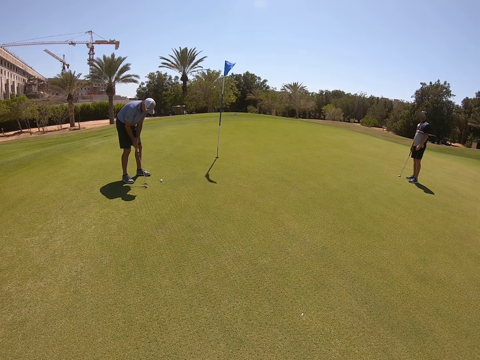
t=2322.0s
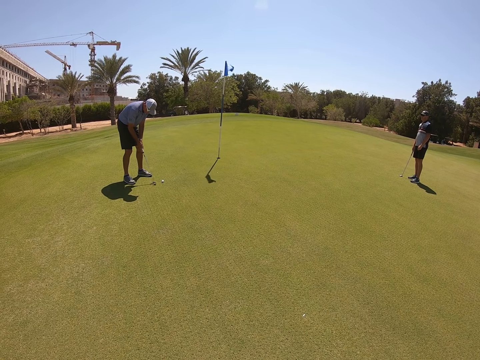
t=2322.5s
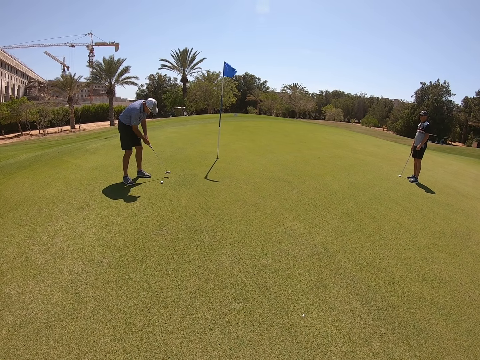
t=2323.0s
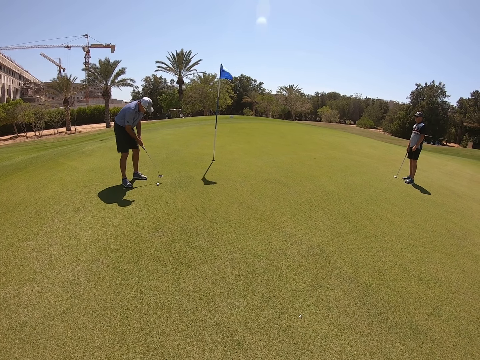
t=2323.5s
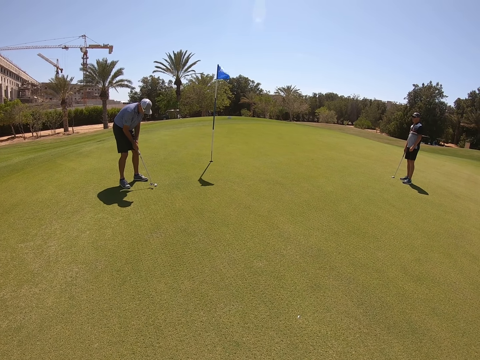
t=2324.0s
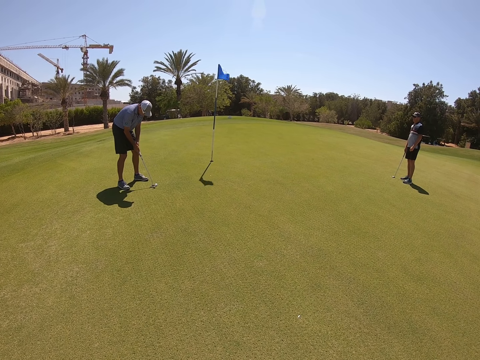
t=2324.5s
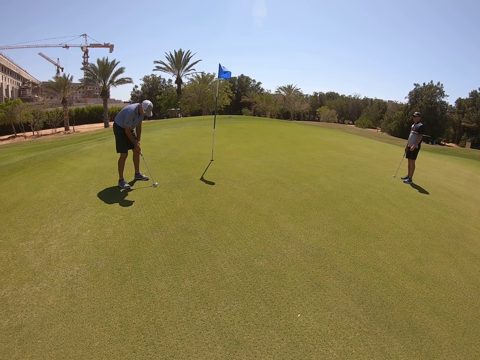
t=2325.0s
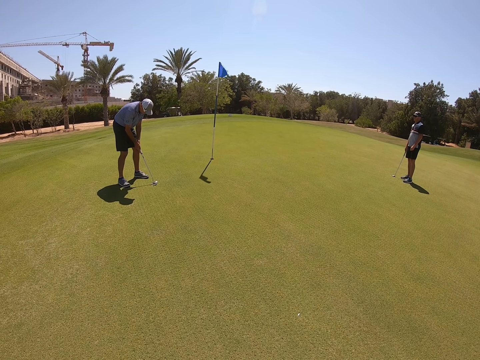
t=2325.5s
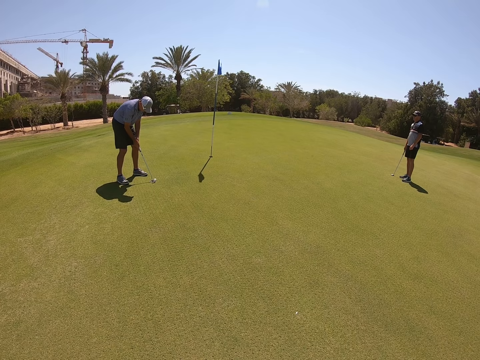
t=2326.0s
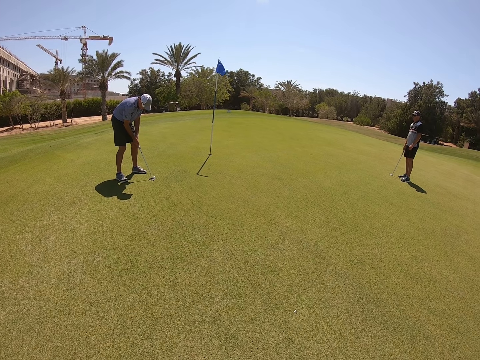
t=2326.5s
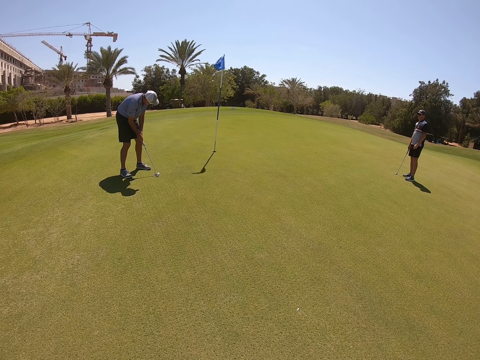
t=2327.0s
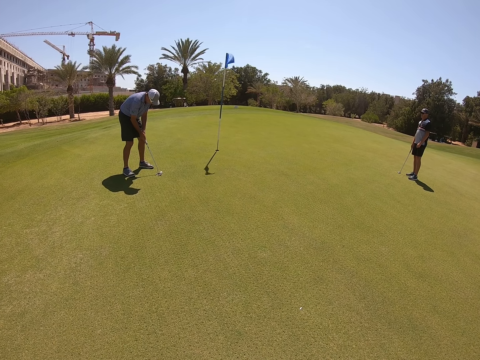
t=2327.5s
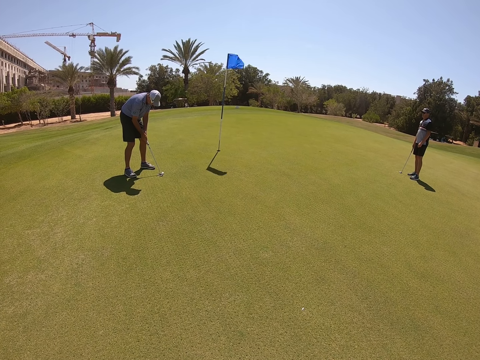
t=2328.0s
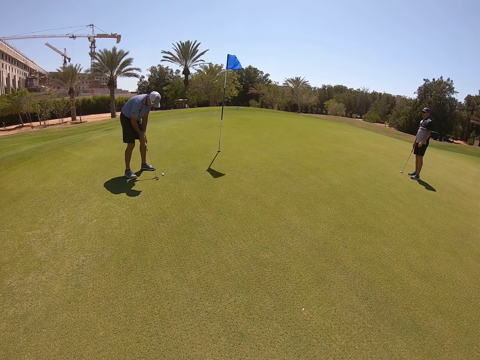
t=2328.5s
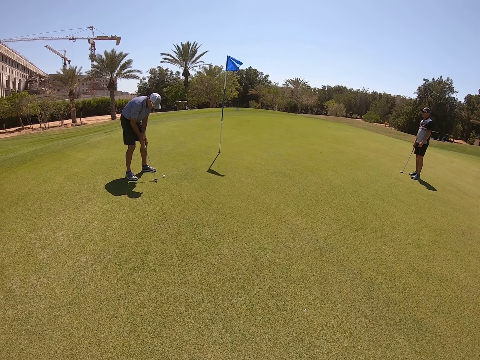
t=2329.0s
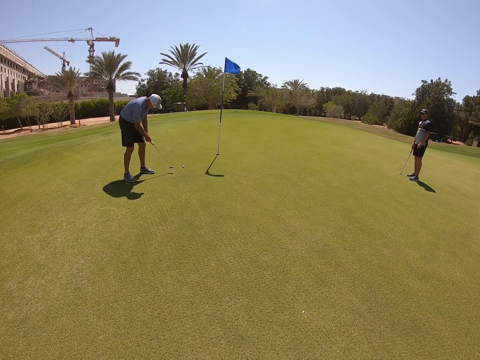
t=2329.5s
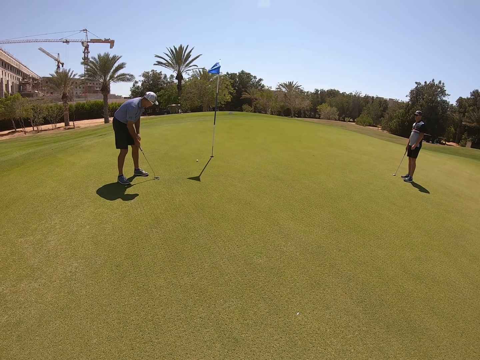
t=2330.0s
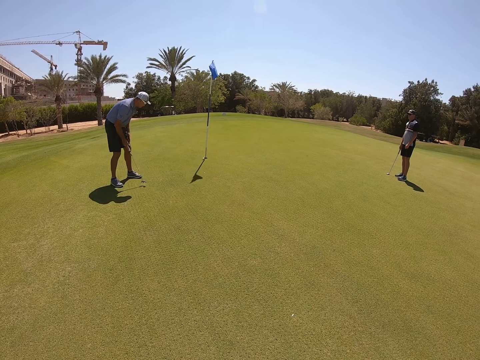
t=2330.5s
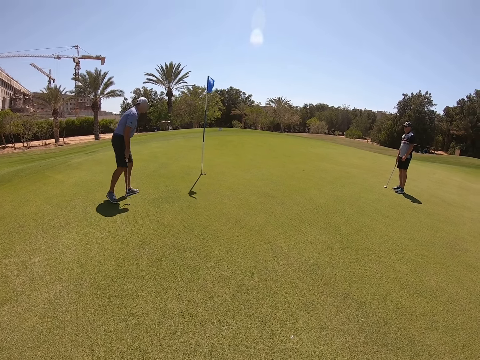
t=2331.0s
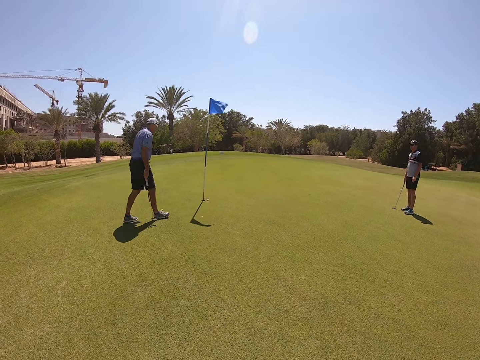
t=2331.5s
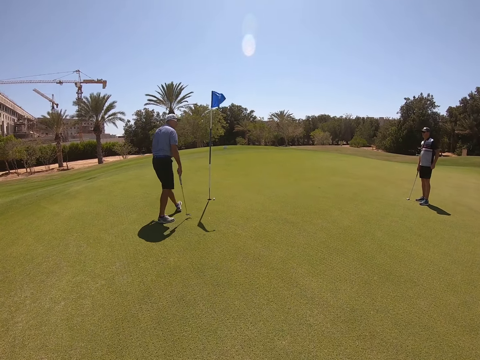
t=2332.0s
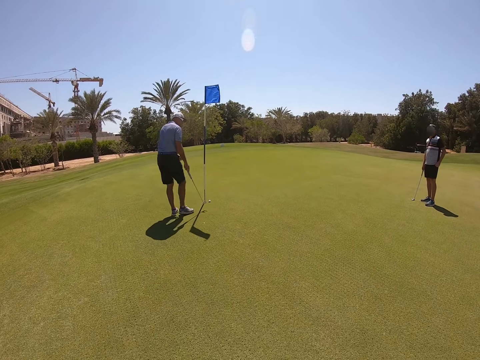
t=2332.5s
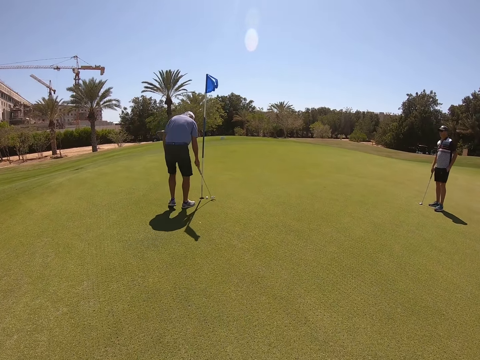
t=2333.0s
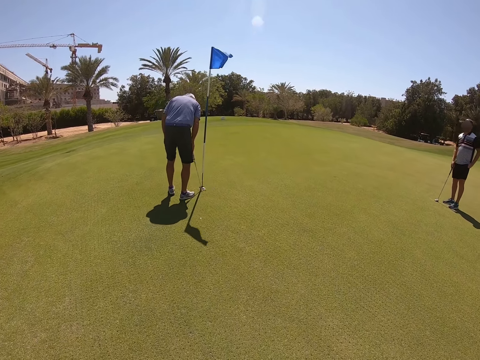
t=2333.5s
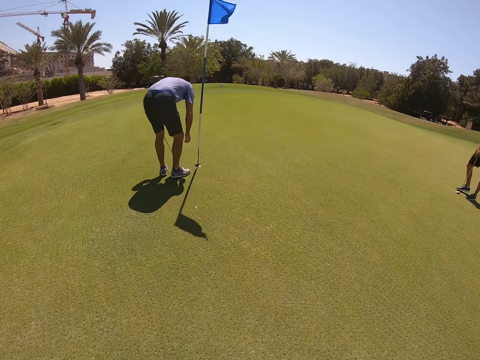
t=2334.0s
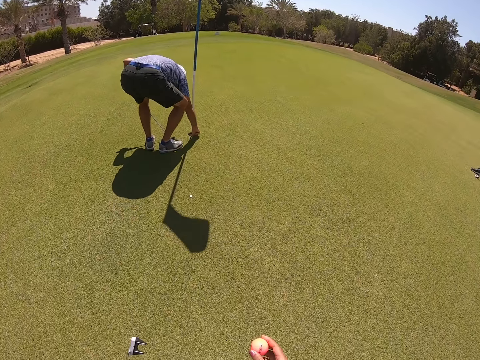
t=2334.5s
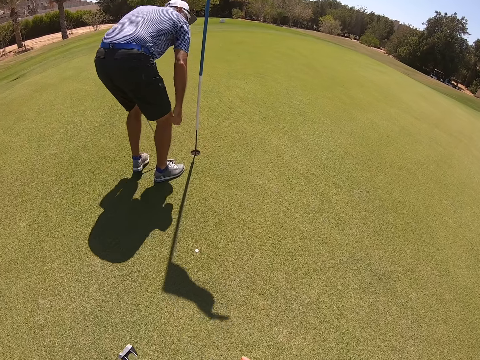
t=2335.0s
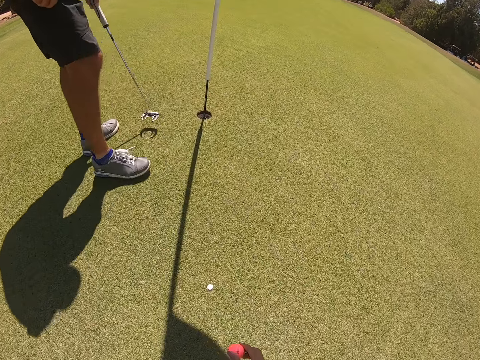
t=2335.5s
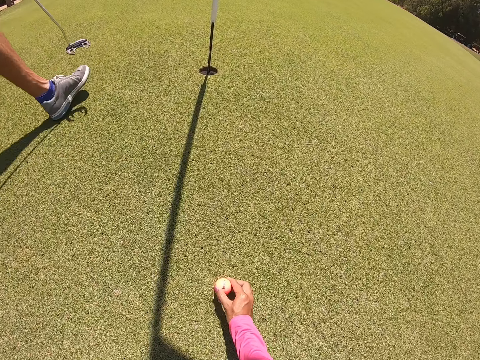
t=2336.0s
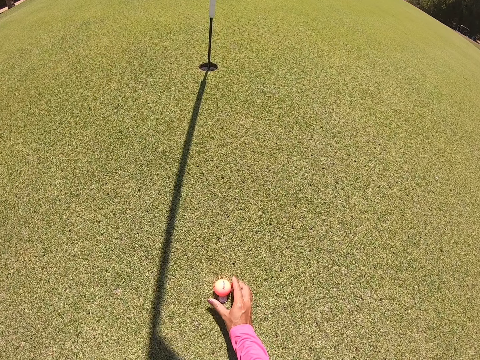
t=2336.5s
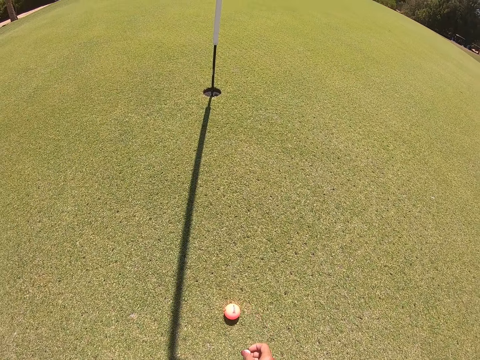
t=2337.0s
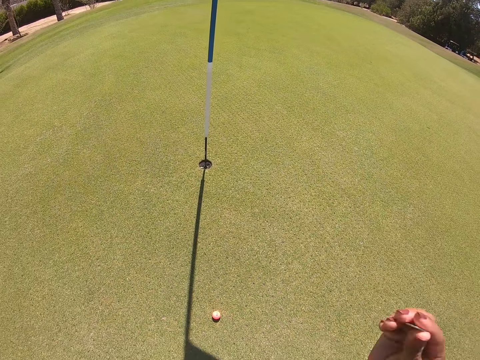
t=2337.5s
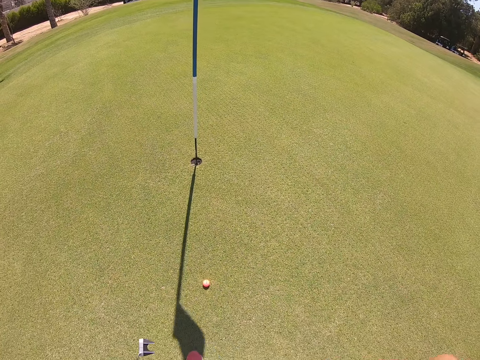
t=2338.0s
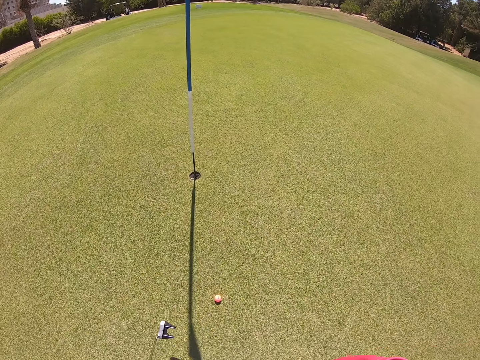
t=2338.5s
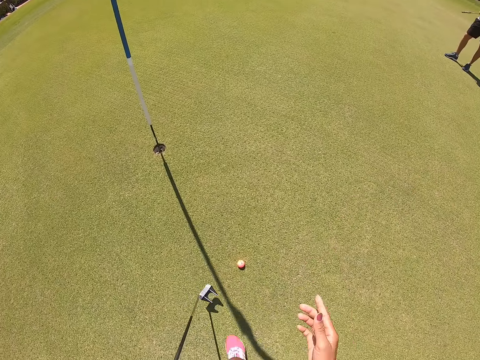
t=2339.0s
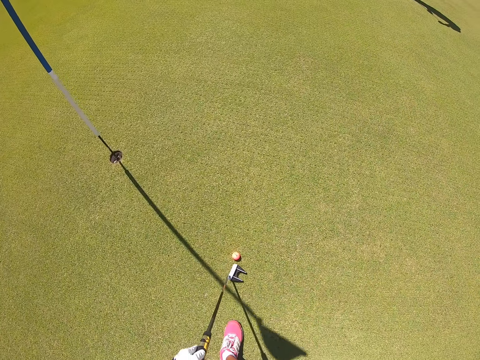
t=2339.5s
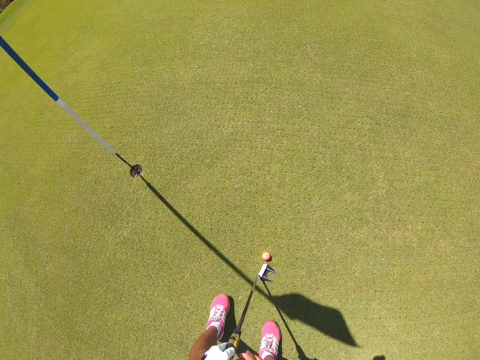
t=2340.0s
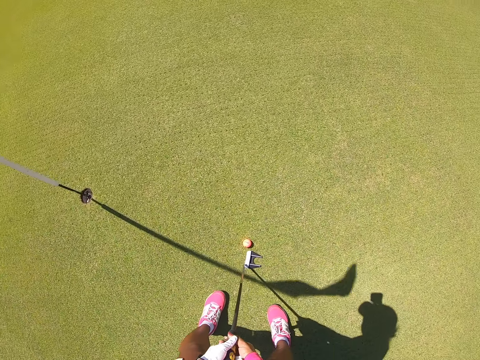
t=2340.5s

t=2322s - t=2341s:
Another man plays golf. The camera wearer puts the golf ball down.

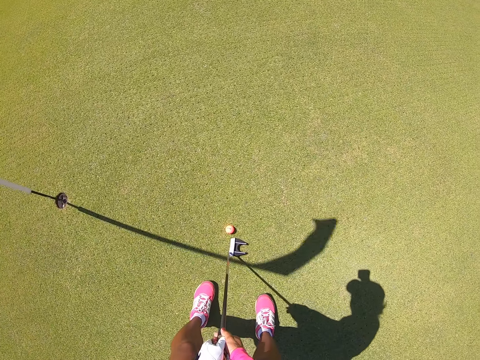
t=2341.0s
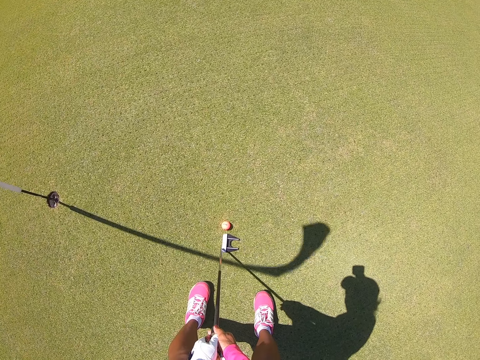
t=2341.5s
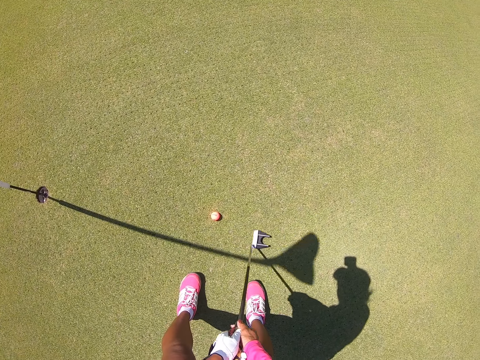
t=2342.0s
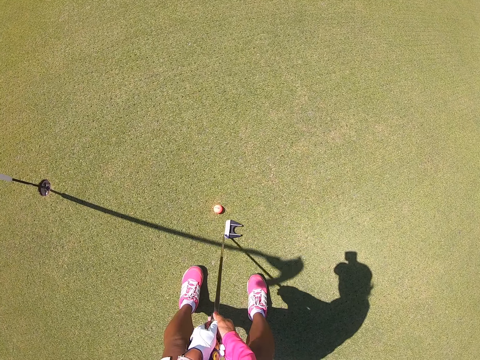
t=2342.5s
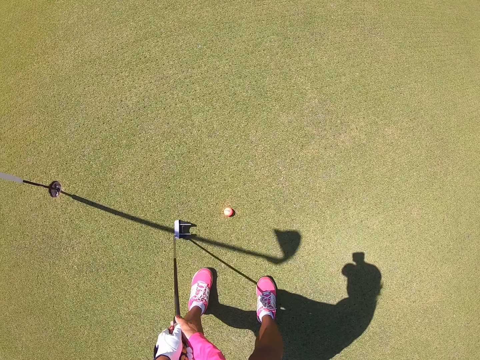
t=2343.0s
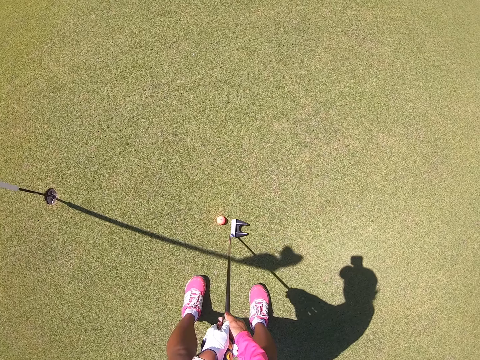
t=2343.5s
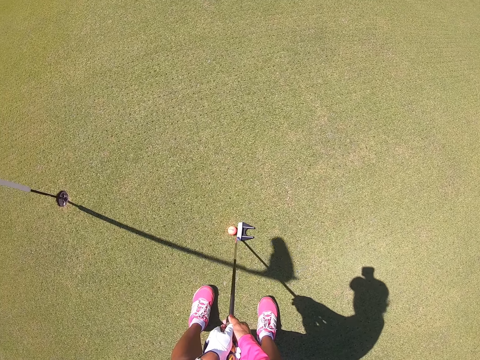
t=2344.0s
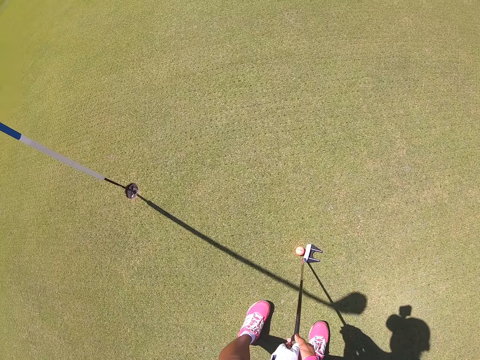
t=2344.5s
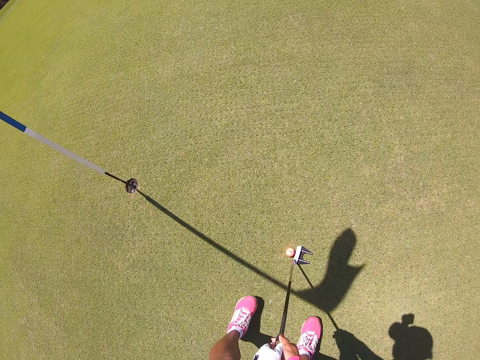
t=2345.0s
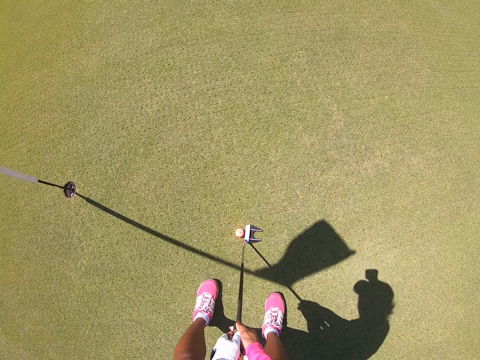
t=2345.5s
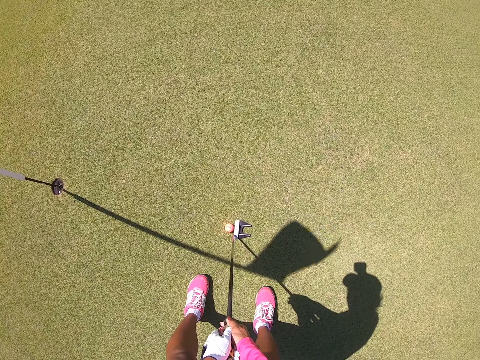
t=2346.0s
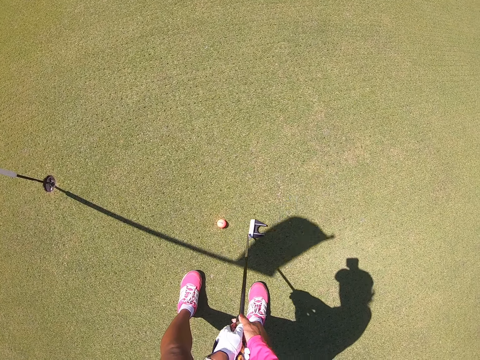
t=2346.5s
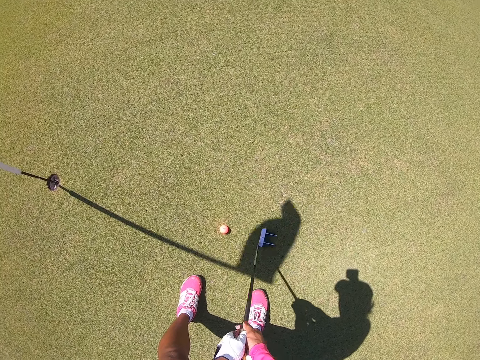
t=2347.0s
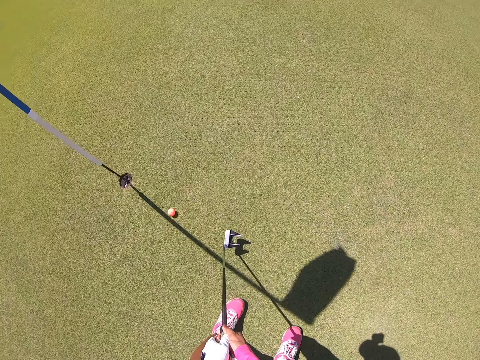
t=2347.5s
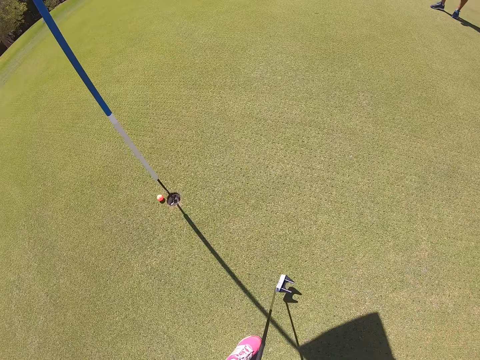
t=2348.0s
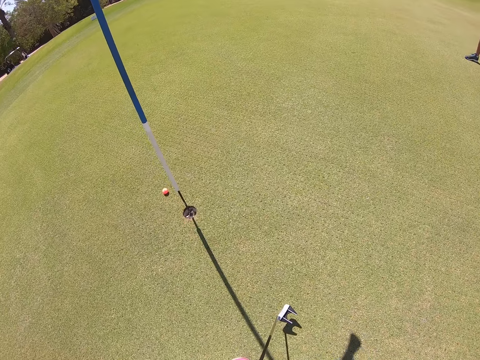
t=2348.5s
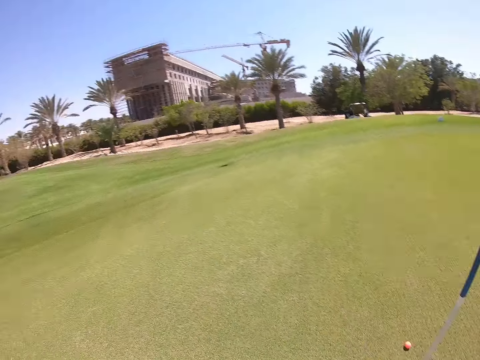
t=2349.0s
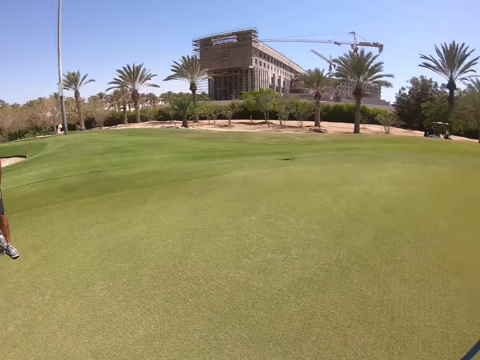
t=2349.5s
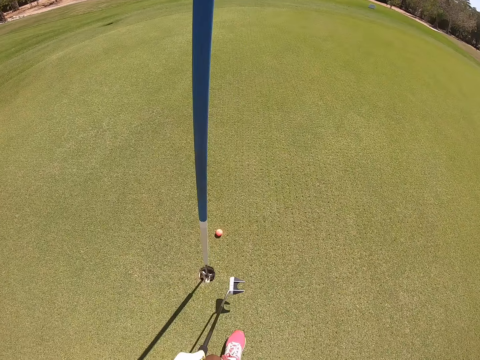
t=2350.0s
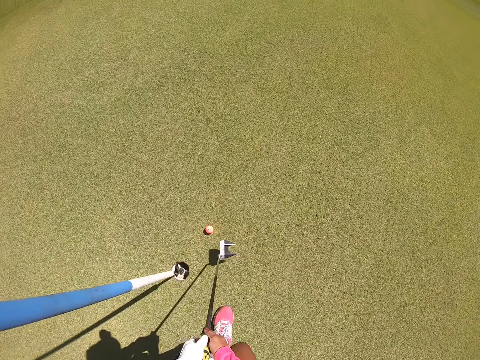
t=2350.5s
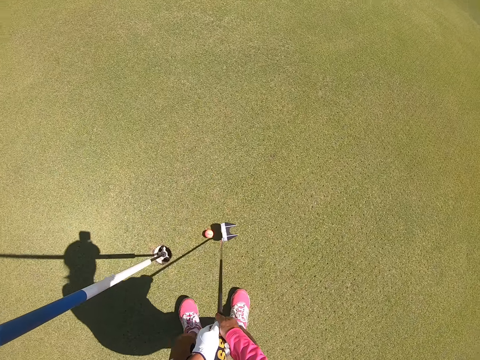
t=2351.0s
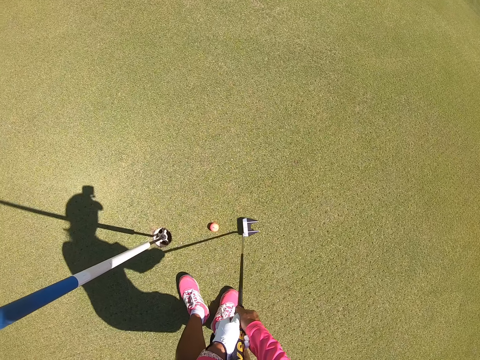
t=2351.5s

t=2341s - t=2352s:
The camera wearer plays golf.
